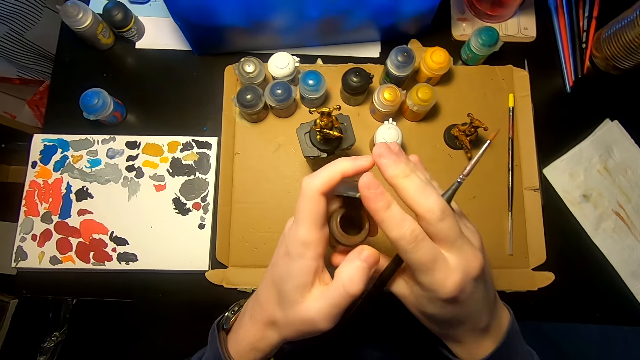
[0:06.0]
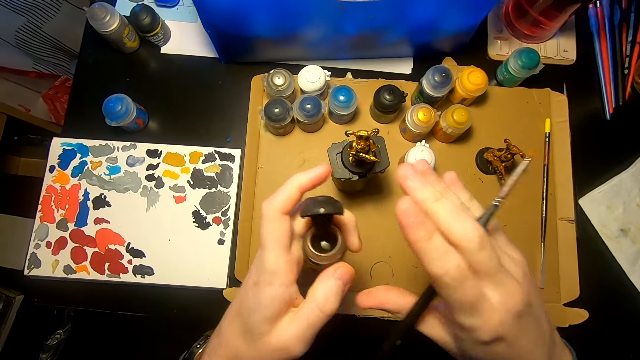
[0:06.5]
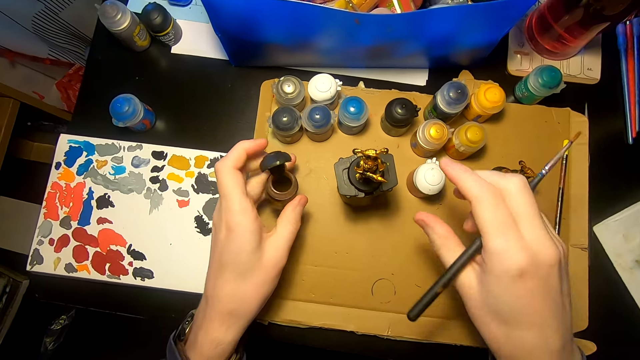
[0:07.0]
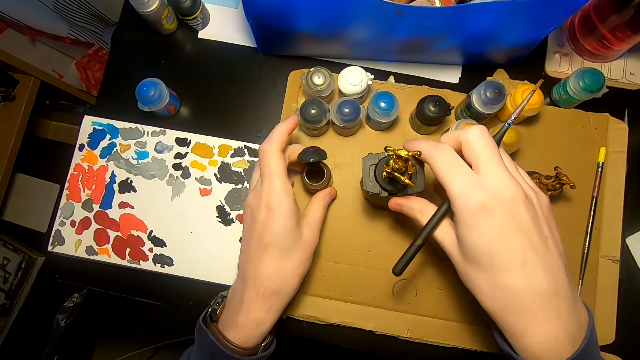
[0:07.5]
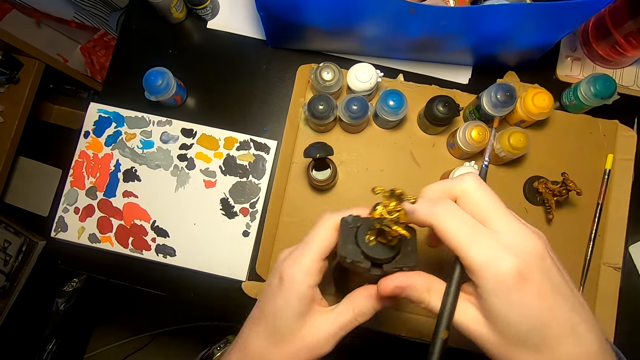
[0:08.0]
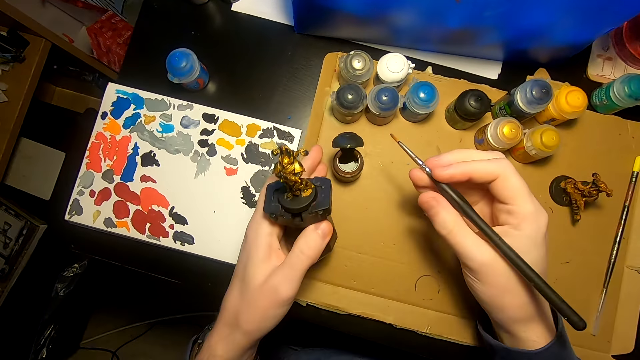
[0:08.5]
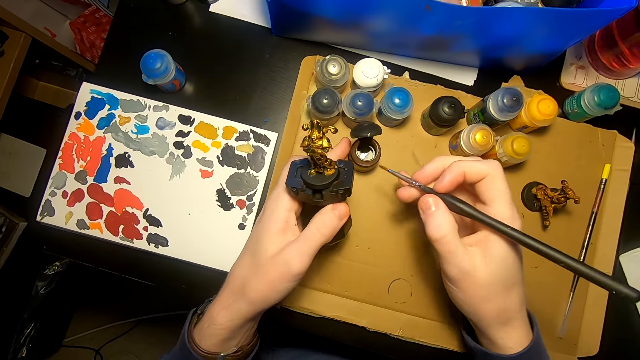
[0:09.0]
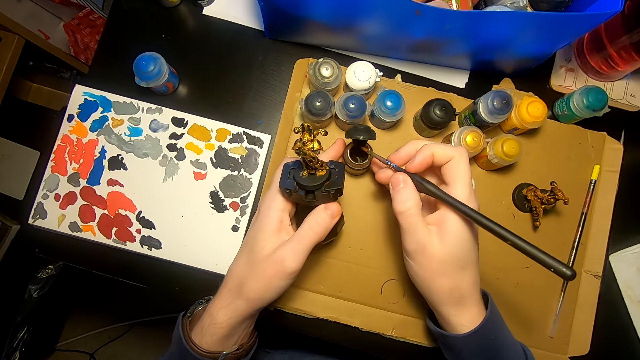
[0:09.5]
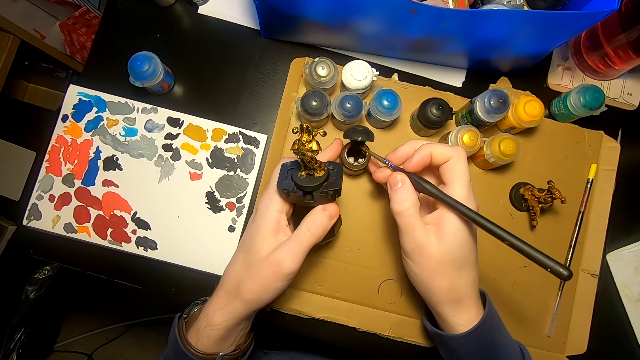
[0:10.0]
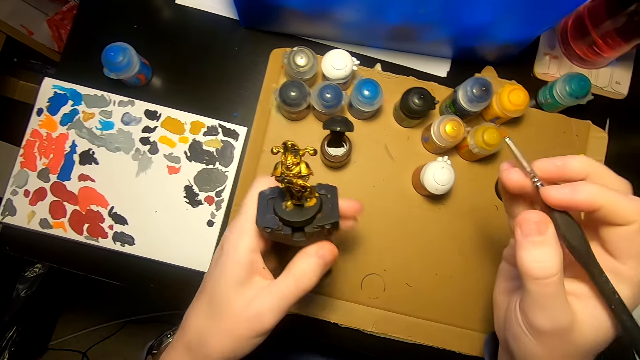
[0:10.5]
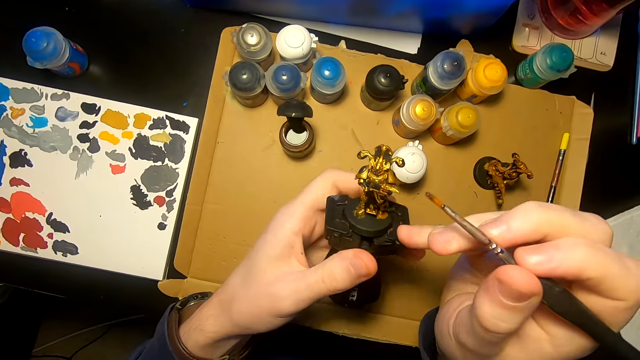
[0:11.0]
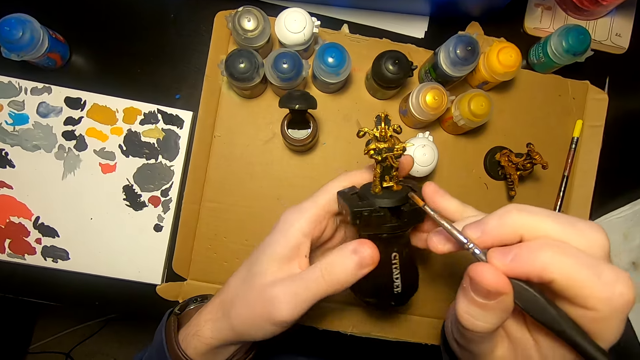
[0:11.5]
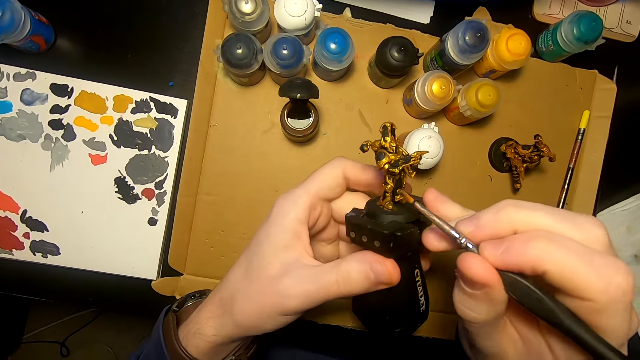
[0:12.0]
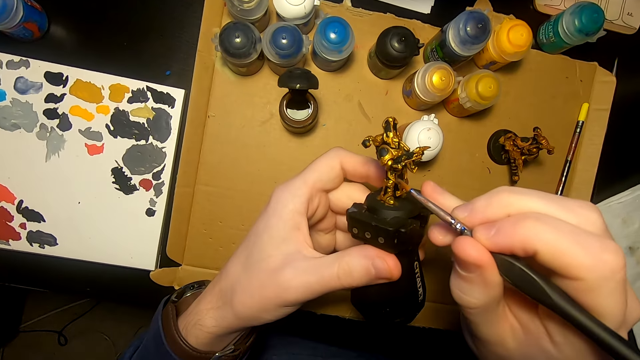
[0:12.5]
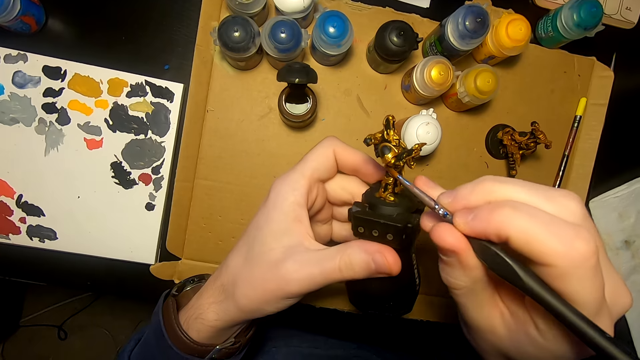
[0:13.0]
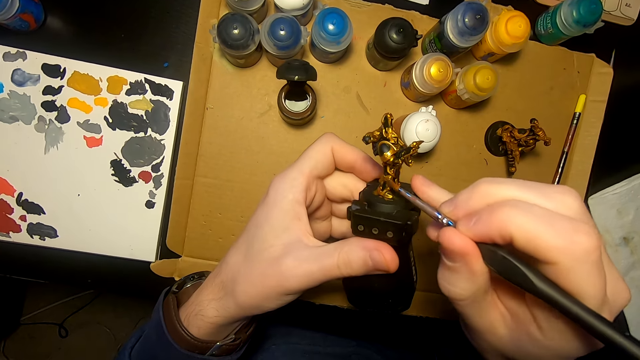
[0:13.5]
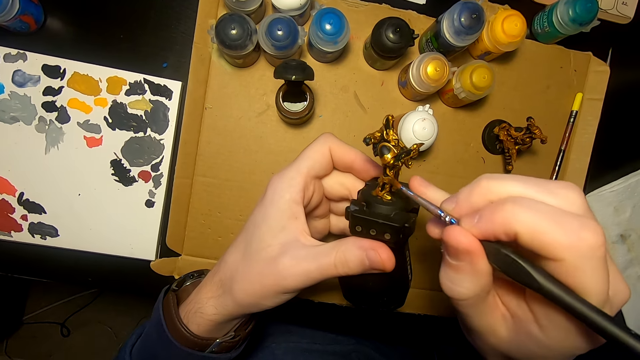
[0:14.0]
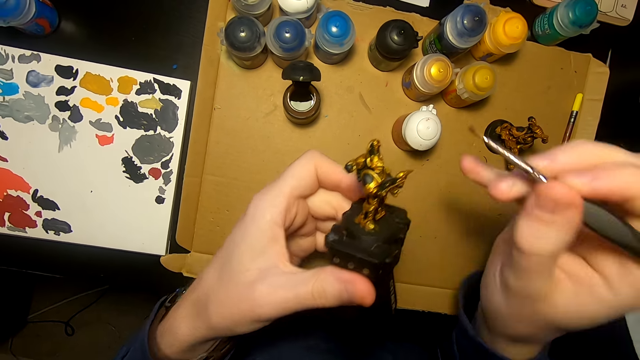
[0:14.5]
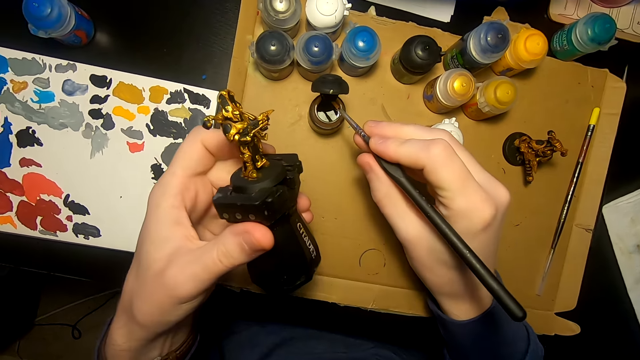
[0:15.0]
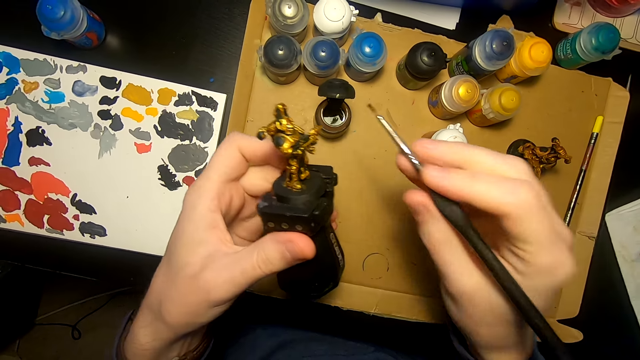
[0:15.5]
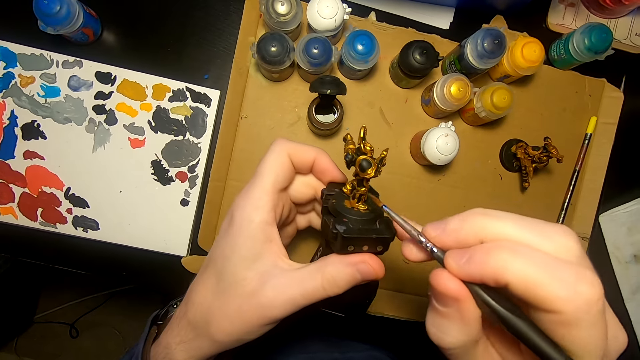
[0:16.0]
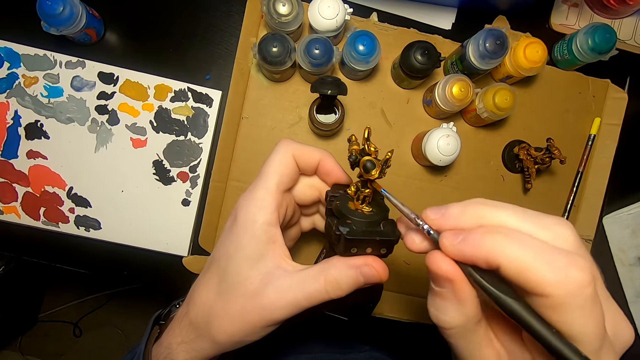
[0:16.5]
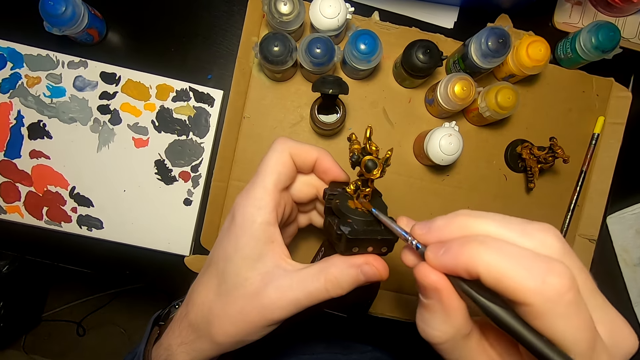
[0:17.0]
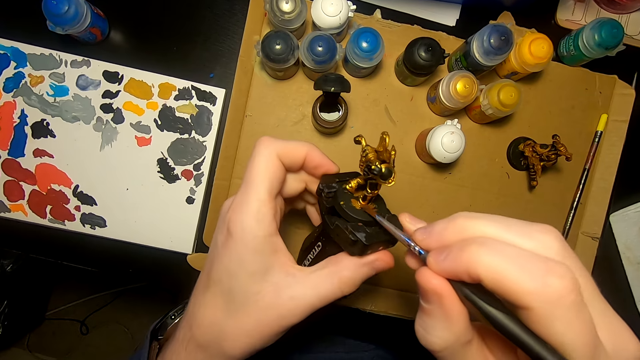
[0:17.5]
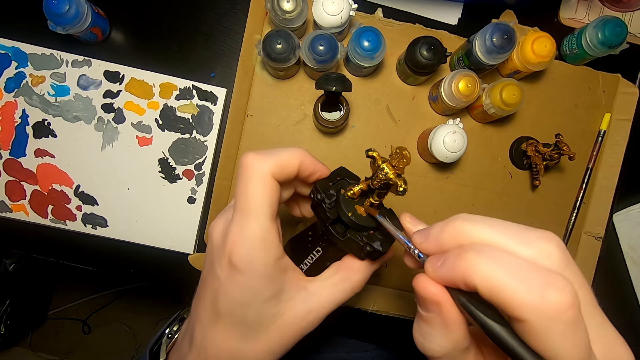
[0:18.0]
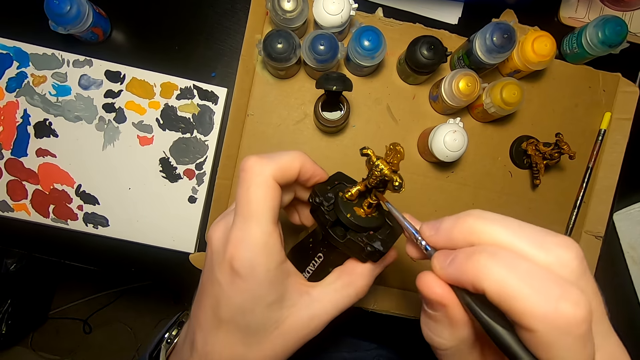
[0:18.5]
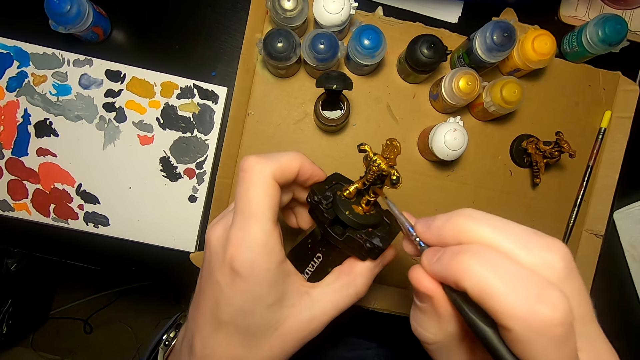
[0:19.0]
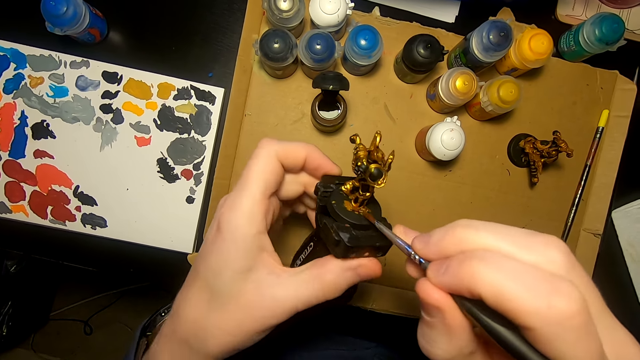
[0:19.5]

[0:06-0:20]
The camera wearer opens the ink. They pick up a model sculpture or monument. They hold the monument. They dip the painting brush in the paints. They paint the model sculpture with the painting brush. They dip the painting brush in the paints. They paint the model sculpture with the painting brush.

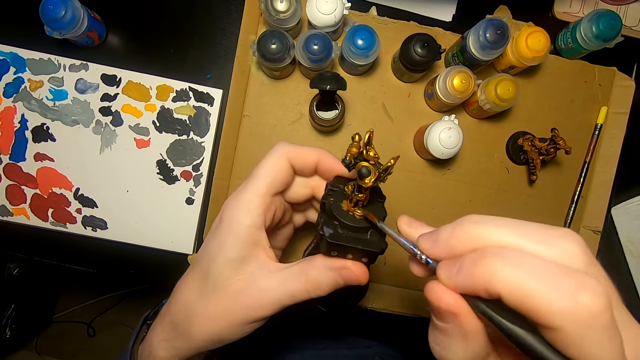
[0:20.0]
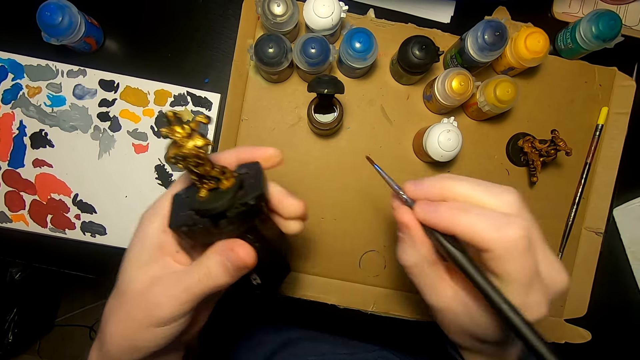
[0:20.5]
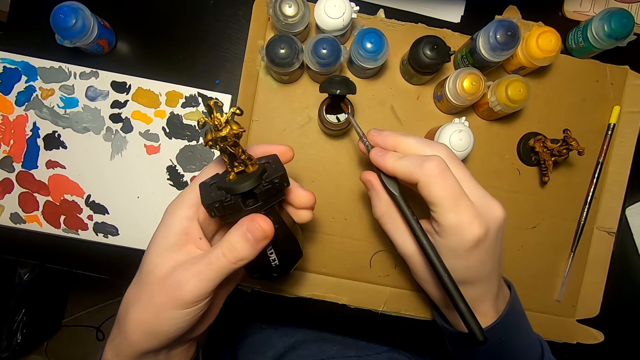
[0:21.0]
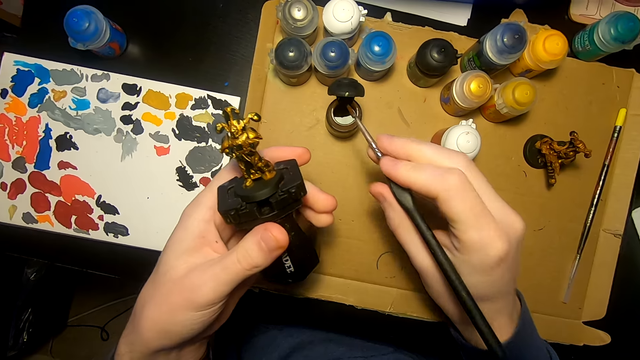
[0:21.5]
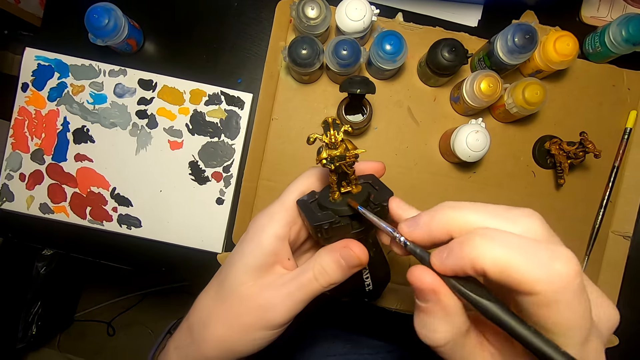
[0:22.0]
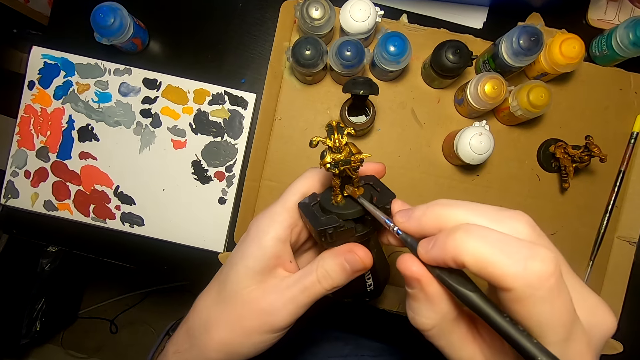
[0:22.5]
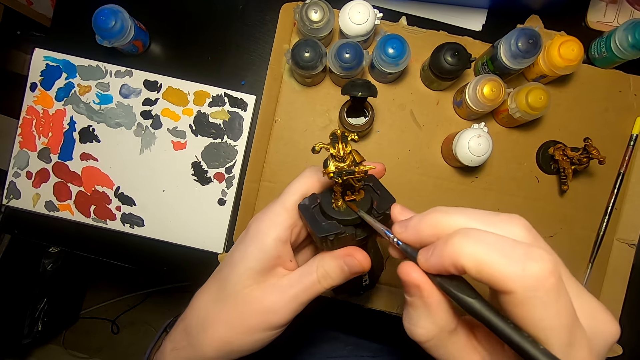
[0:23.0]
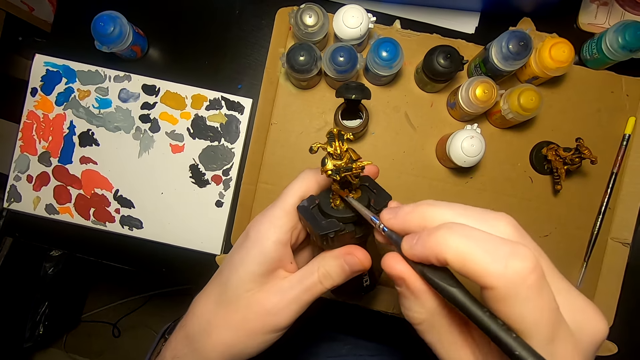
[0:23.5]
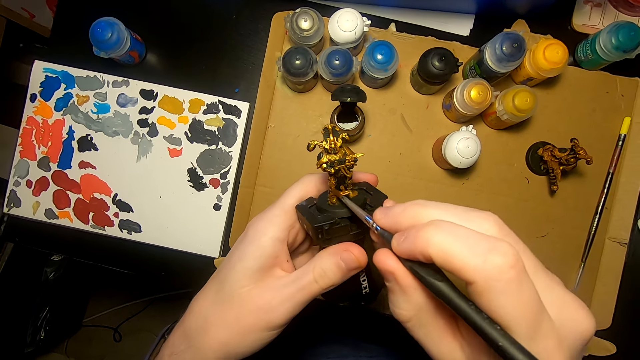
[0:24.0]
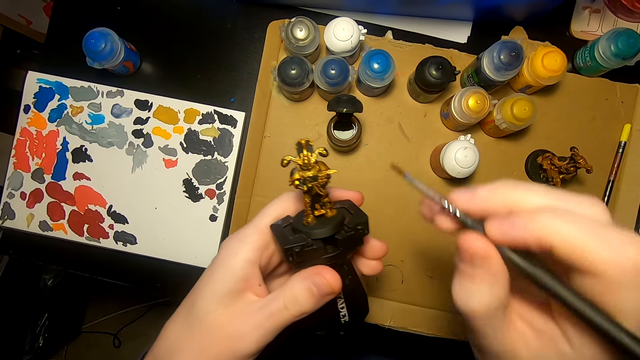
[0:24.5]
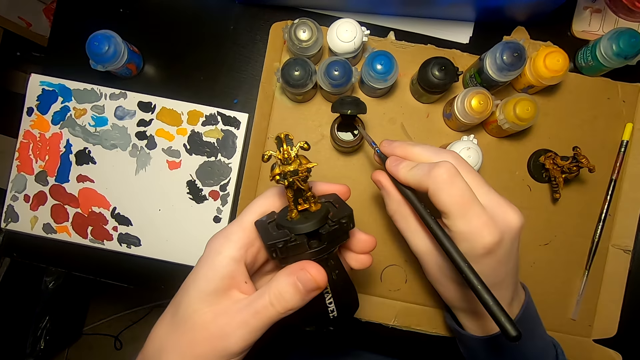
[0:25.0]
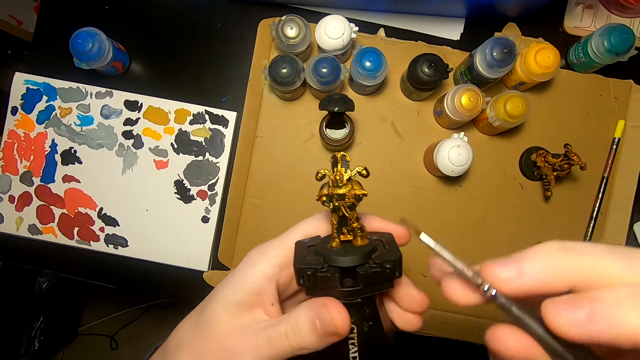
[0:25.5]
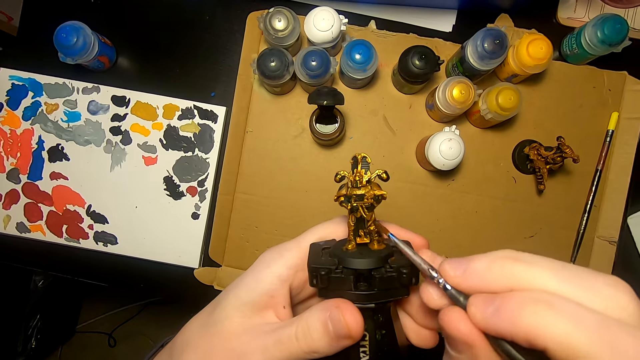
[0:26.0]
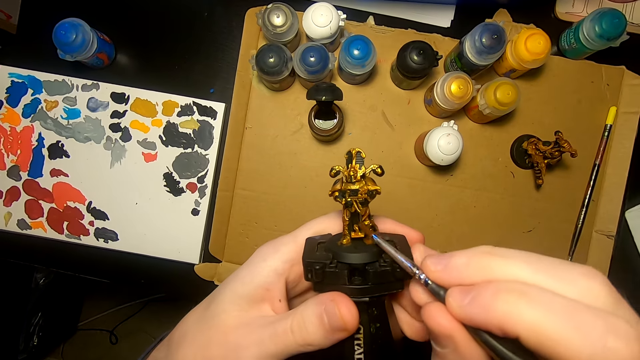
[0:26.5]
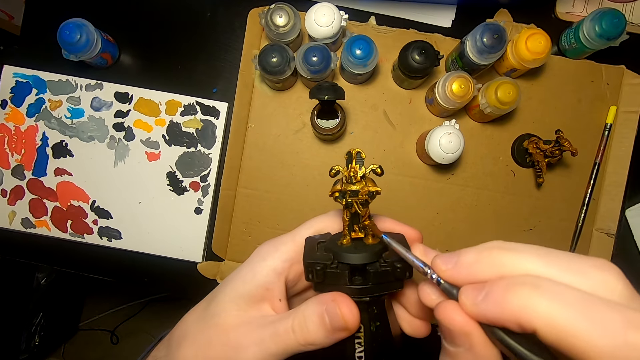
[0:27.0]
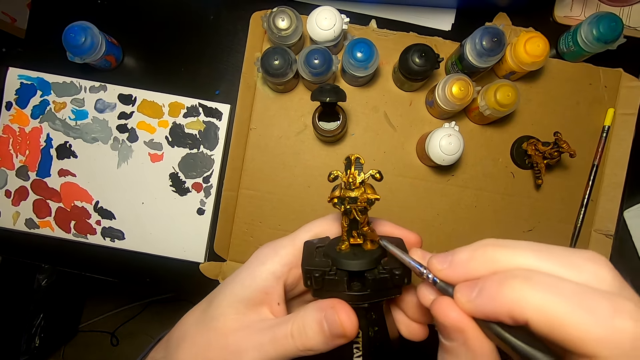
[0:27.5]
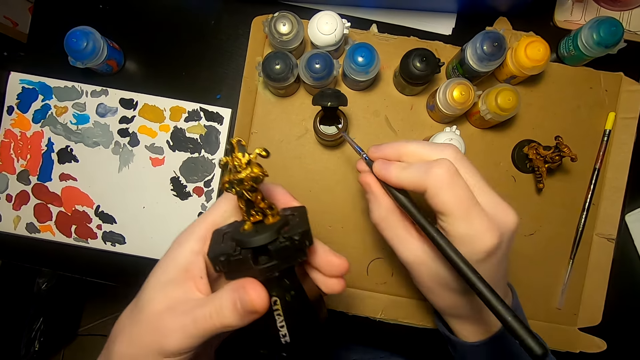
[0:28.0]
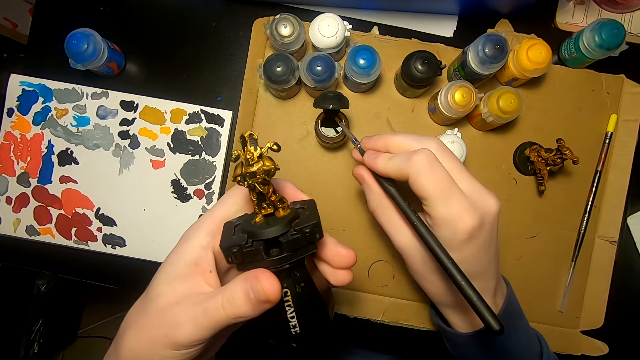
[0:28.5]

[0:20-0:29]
The camera wearer dips the painting brush in the paints. They paint the model sculpture with the painting brush. They dip the paintbrush in the color. They paint on the monument. They dip the painting brush in the paints.
